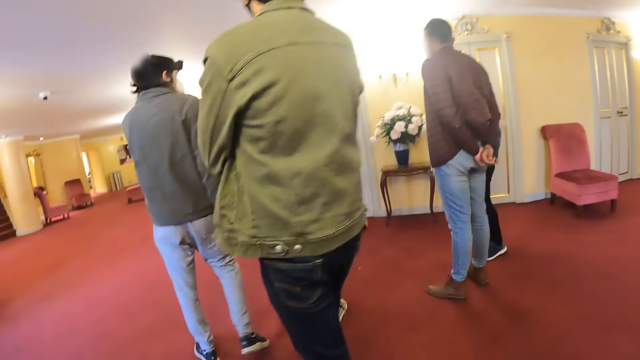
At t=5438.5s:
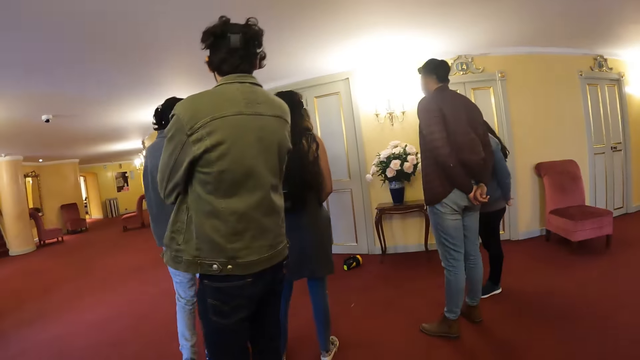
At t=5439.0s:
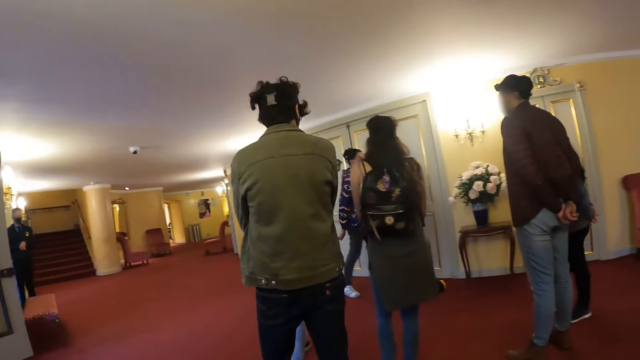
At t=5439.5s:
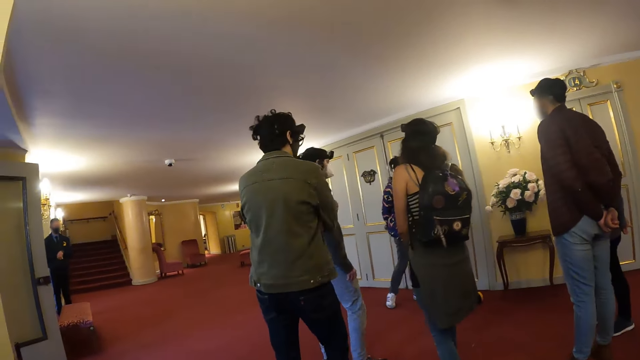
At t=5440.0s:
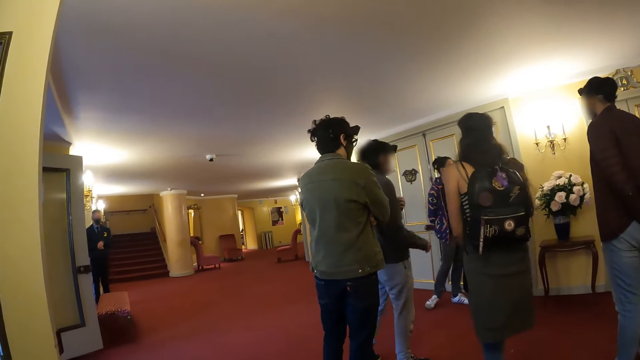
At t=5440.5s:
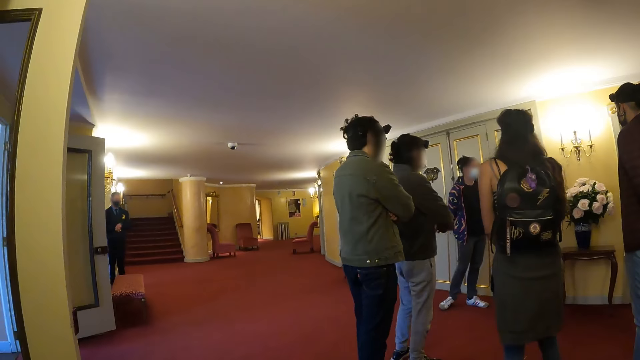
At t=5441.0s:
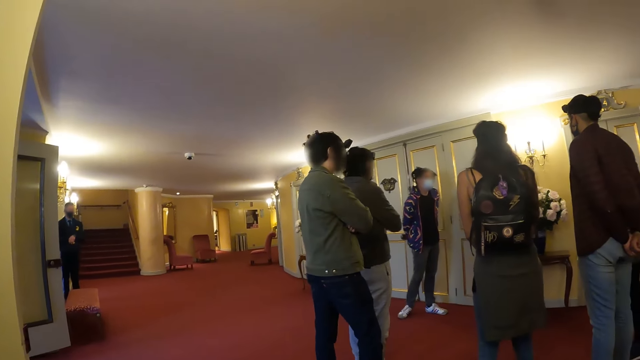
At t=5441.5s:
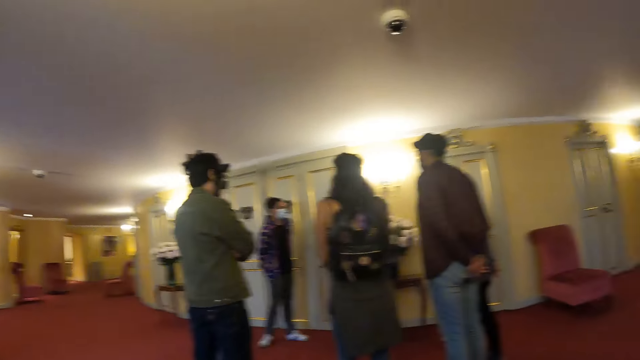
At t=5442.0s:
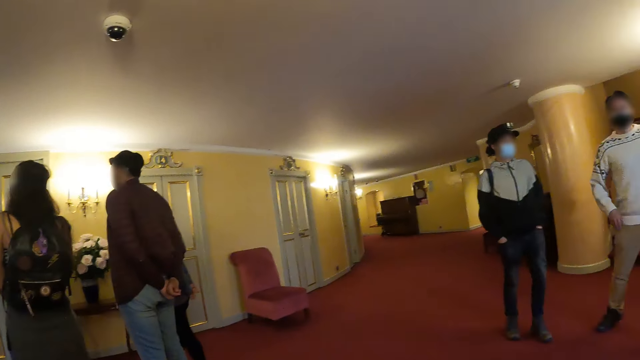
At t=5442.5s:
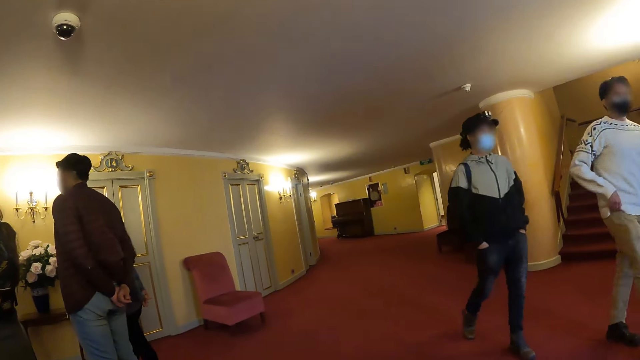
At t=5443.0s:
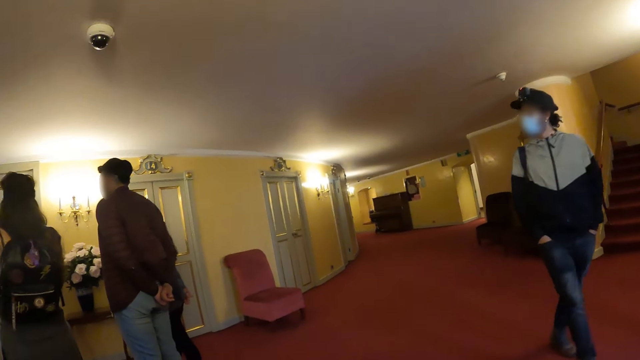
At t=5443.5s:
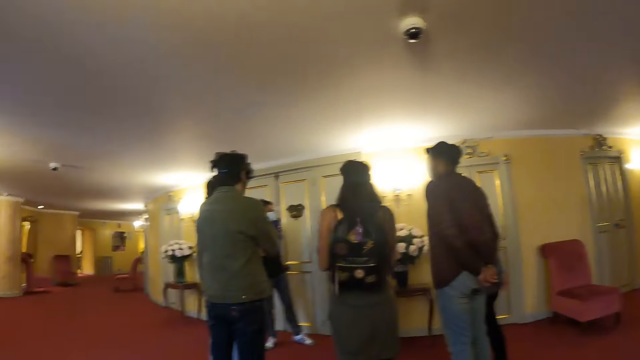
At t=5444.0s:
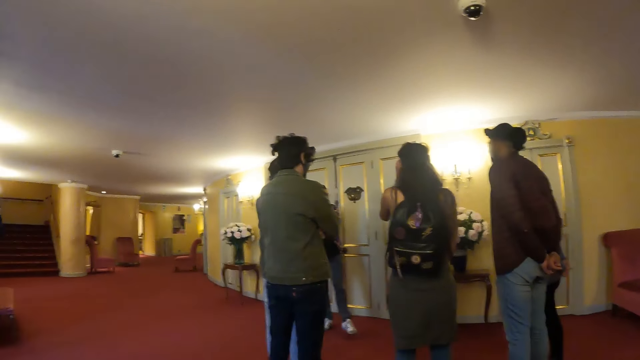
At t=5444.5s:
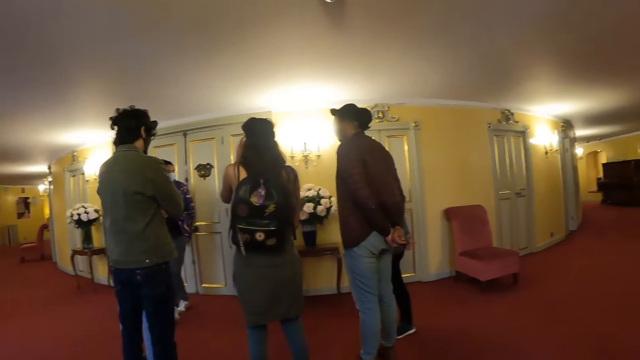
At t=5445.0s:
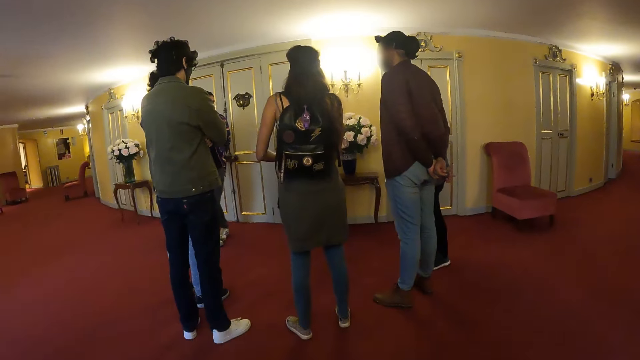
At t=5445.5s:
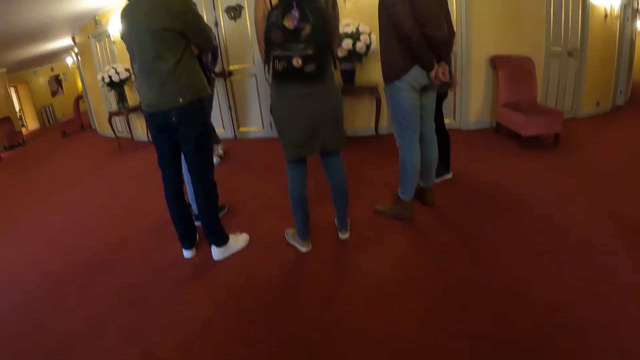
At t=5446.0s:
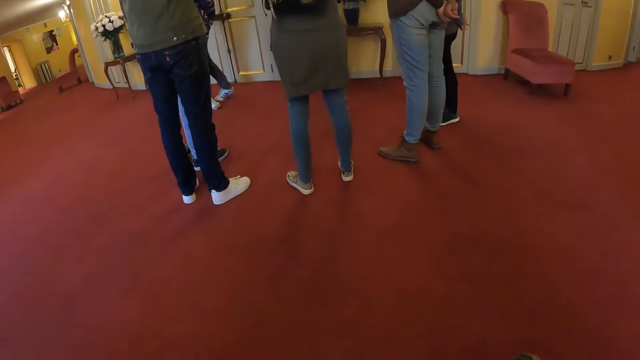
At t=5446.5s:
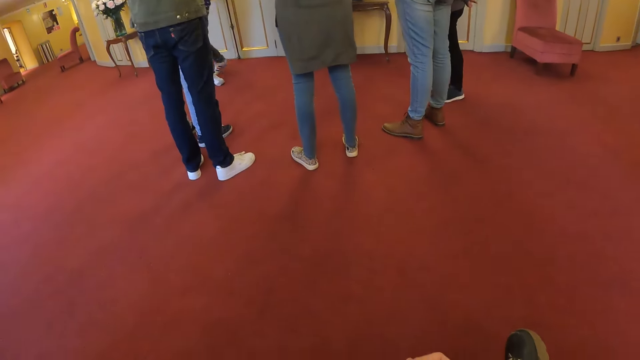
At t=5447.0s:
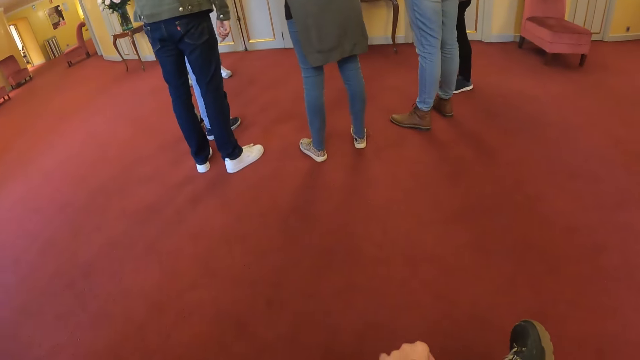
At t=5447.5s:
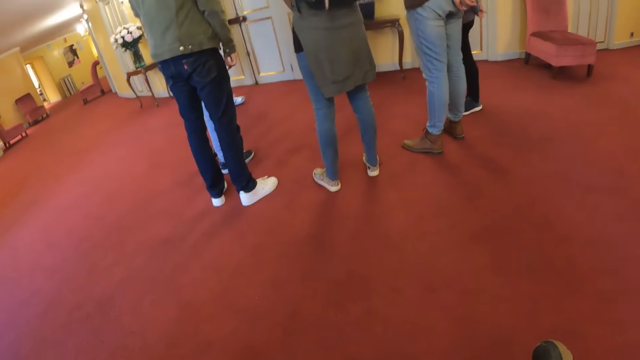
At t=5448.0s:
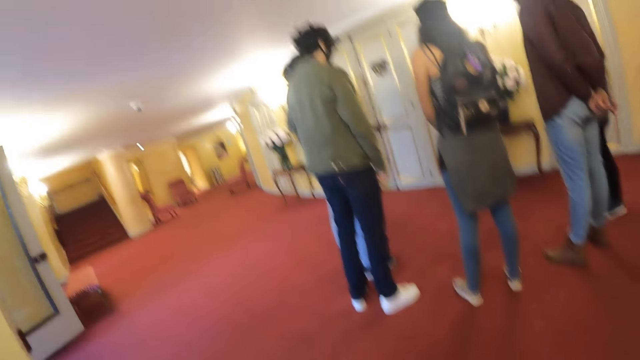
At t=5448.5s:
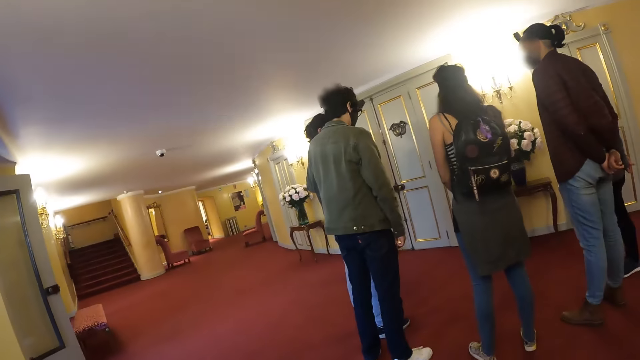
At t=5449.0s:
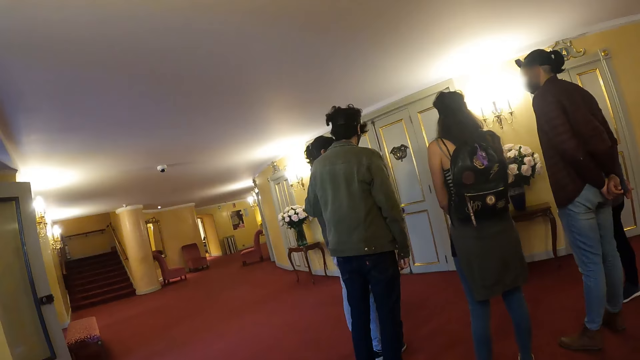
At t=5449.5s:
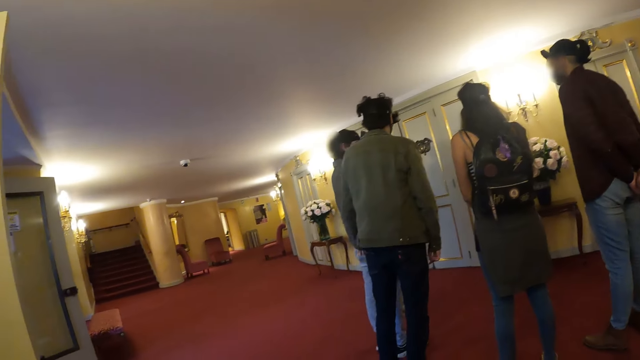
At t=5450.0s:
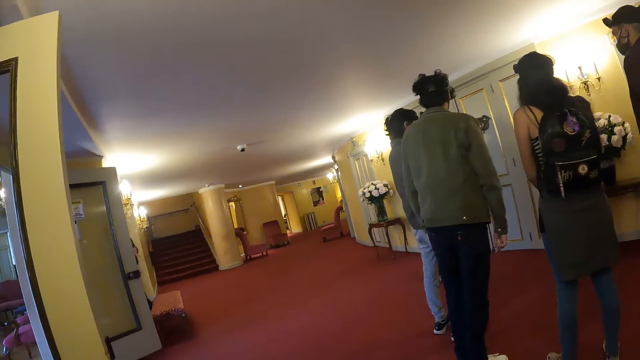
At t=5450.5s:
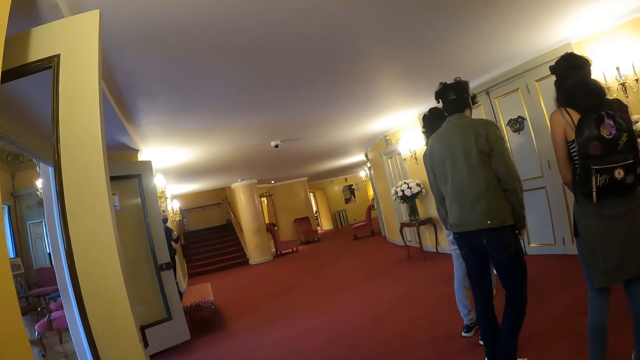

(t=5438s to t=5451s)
The camera wearer looks around the hallway. They look forward. They look right. They look left. They look forward. They look down. They look left. They look around the hallway.

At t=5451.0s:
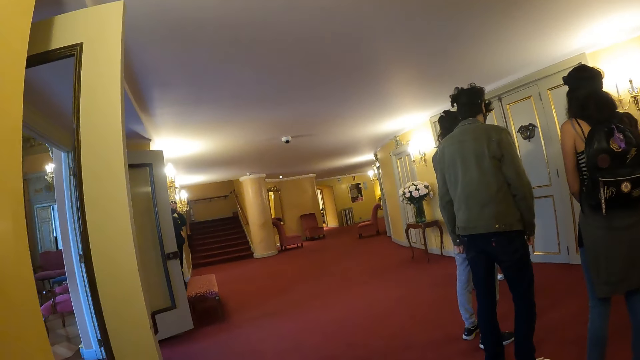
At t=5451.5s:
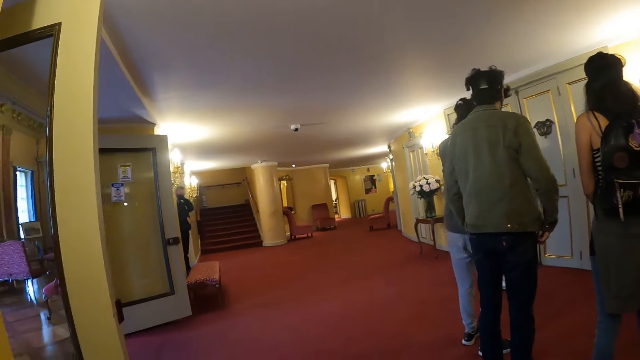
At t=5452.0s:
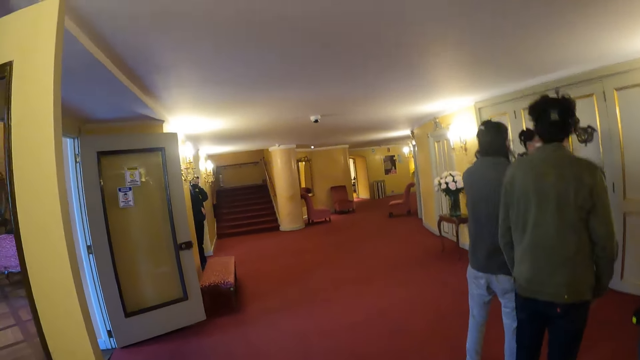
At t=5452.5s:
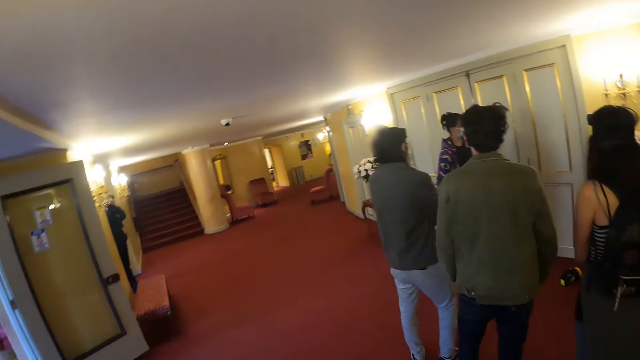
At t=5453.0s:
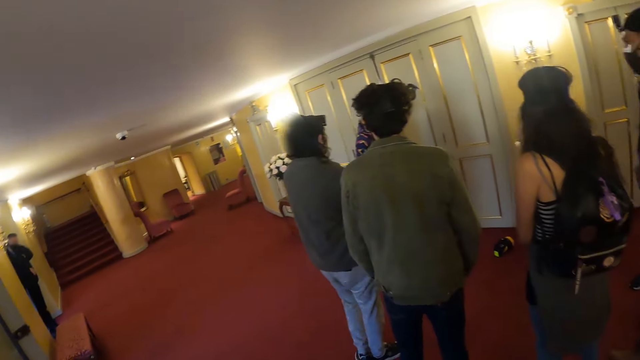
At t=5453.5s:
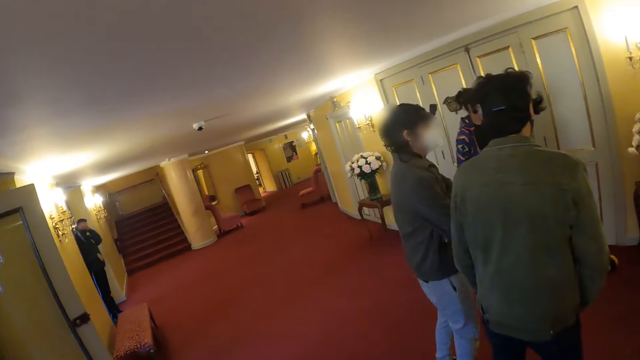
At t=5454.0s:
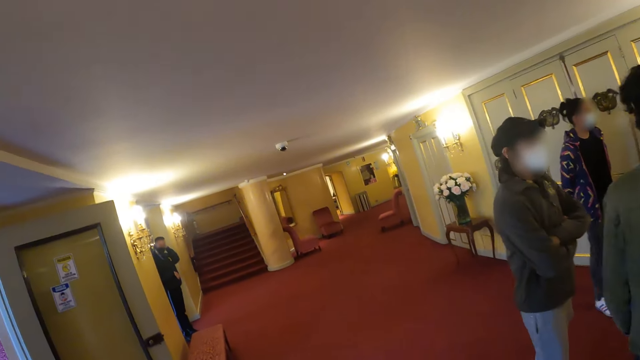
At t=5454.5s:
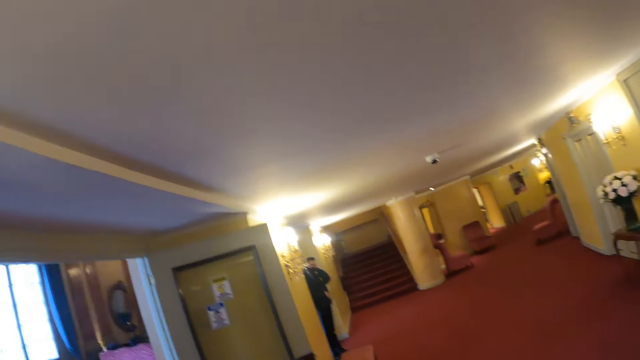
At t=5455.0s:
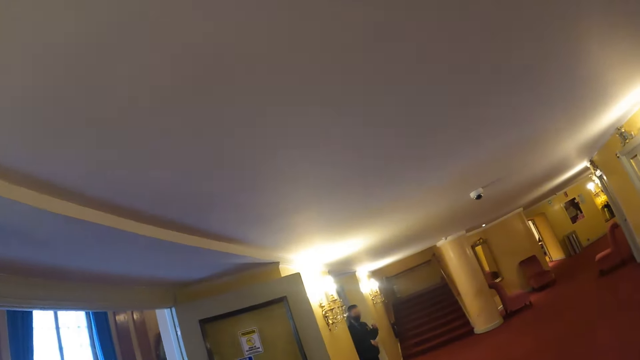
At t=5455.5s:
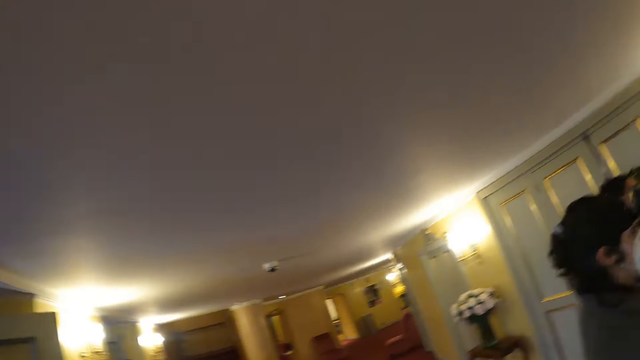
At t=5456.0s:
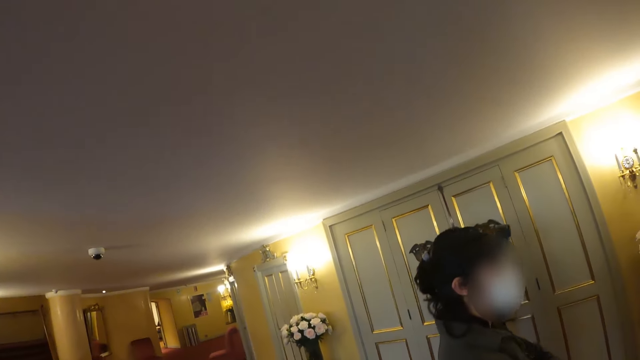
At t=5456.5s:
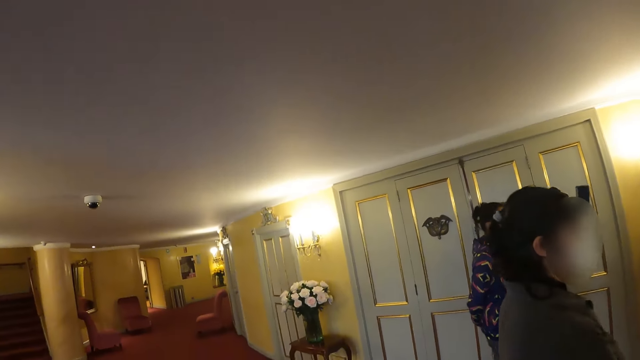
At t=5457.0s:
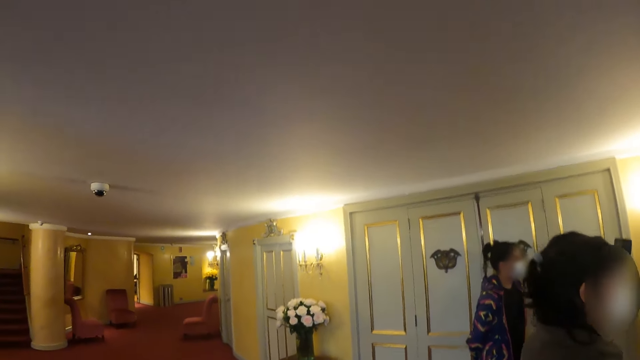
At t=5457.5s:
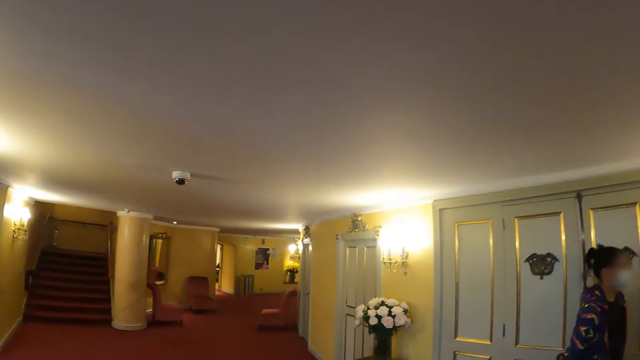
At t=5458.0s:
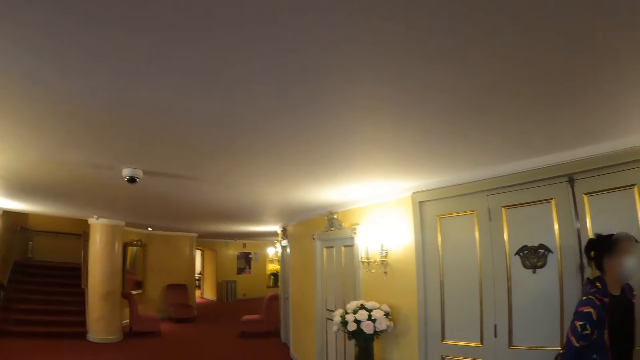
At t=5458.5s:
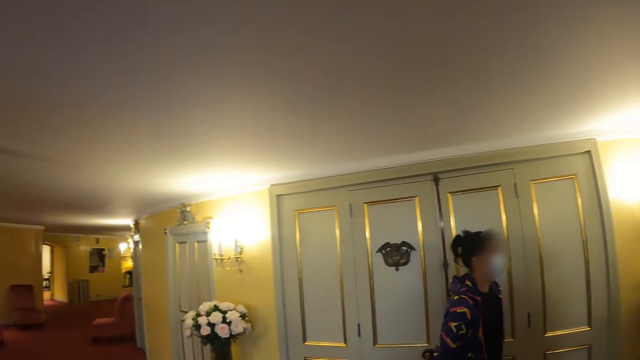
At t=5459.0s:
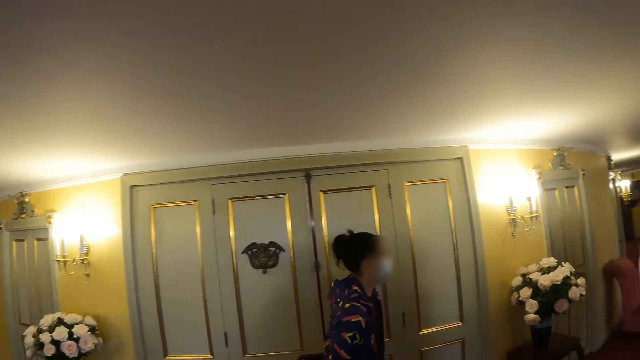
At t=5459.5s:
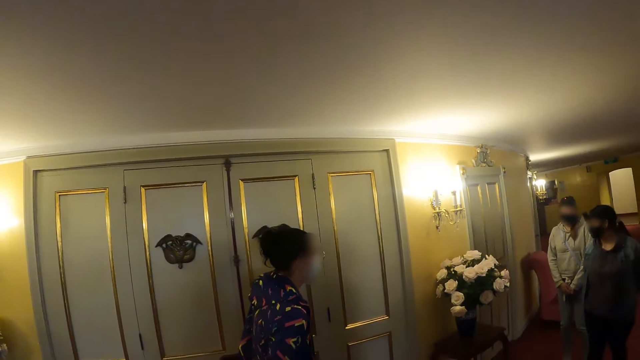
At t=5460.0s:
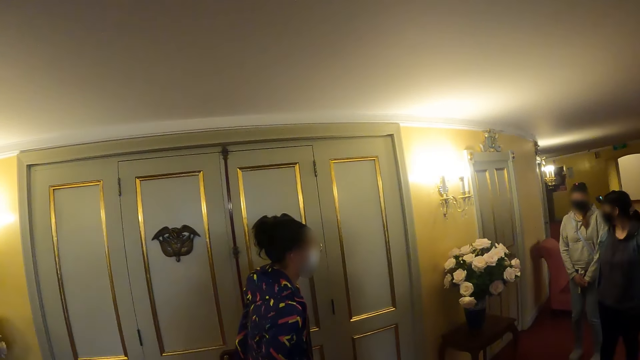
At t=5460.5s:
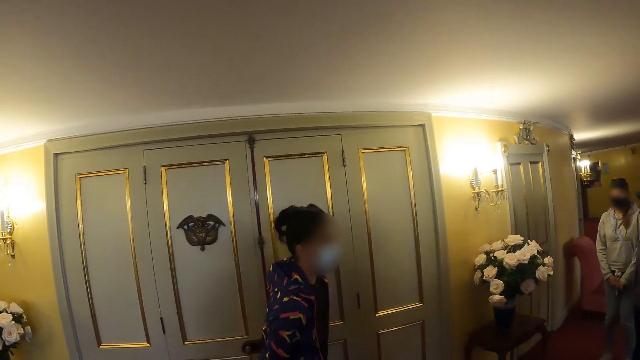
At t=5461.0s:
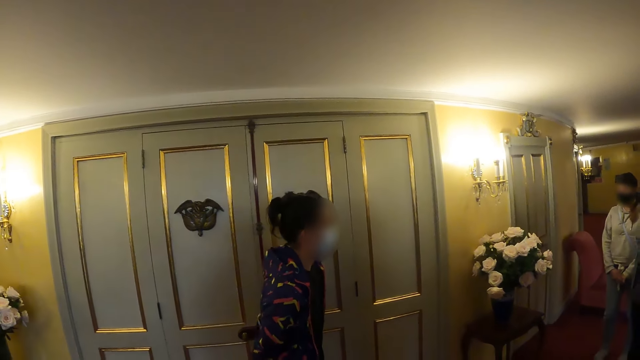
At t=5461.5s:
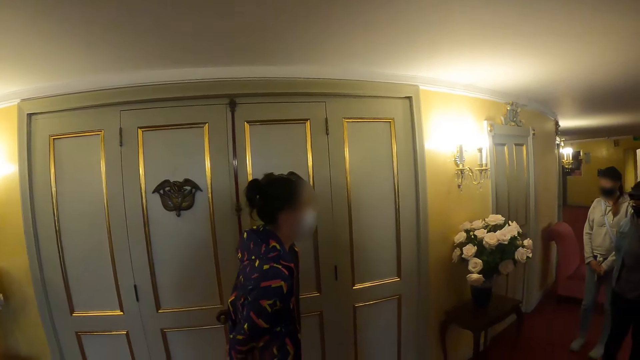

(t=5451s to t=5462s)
The camera wearer walks forward. They look left. They look forward. They look left. They move around the hallway. They look forward. They look around the hallway. They look right.
